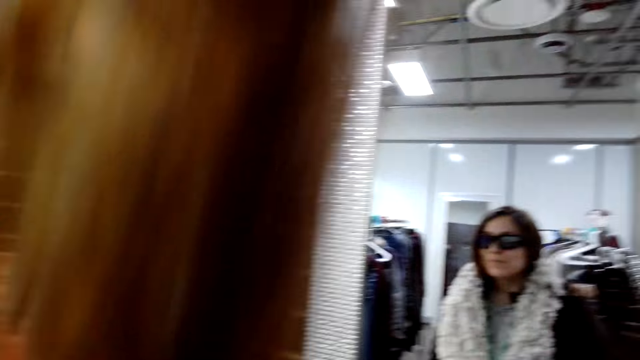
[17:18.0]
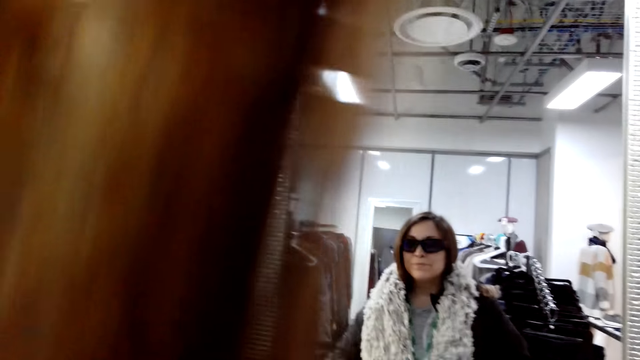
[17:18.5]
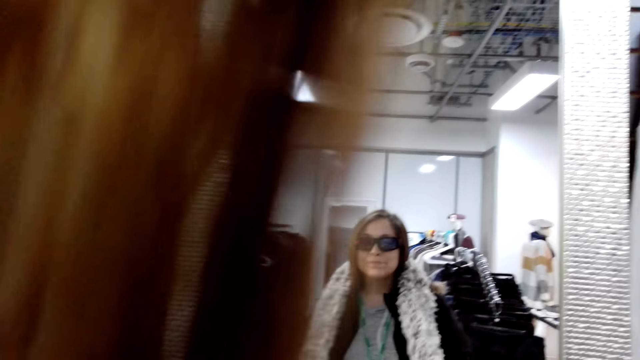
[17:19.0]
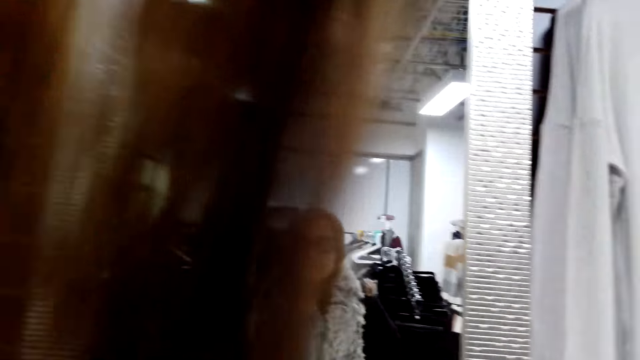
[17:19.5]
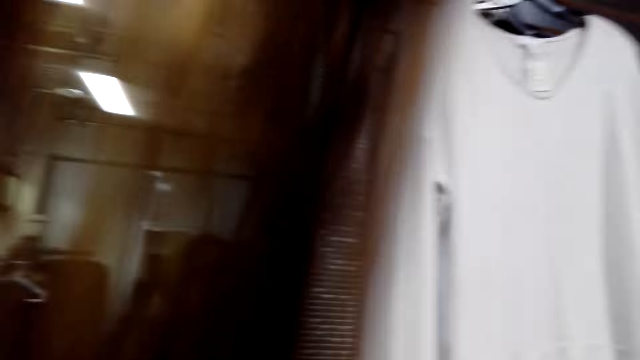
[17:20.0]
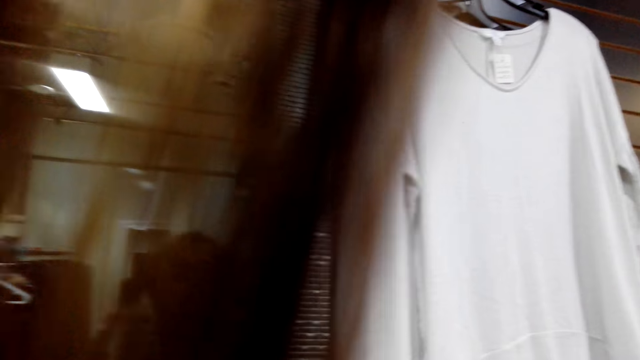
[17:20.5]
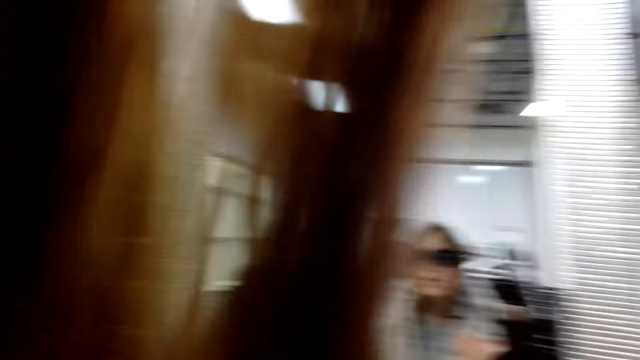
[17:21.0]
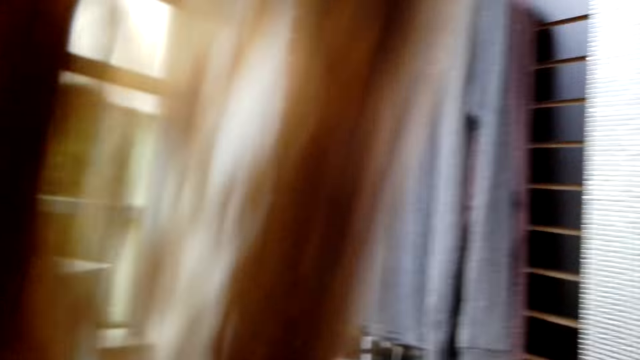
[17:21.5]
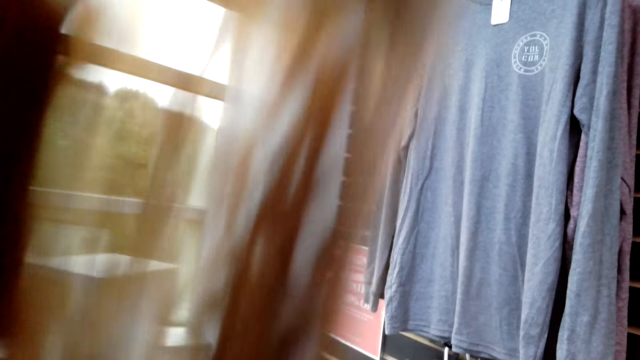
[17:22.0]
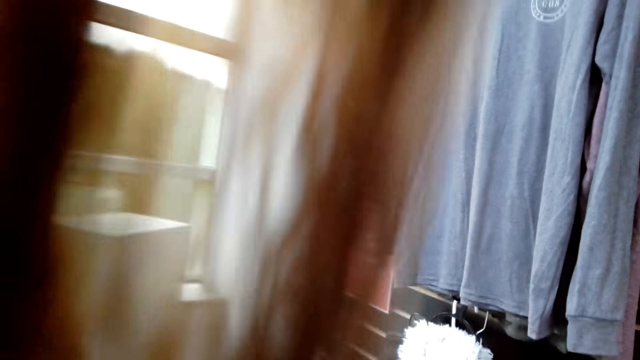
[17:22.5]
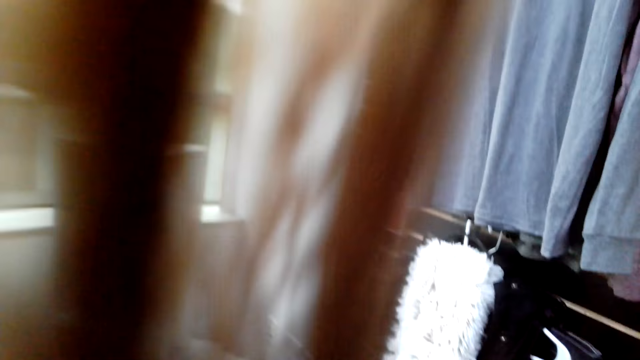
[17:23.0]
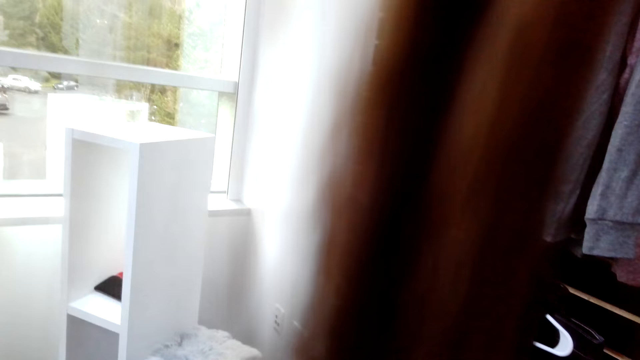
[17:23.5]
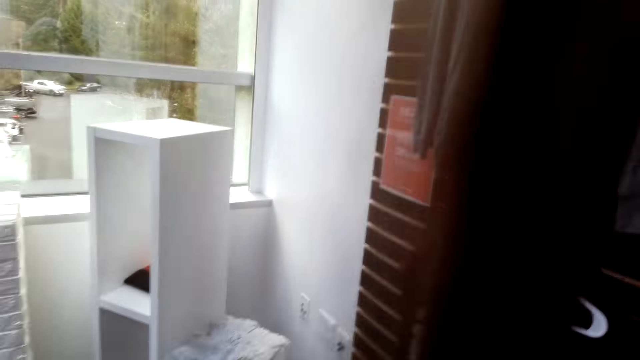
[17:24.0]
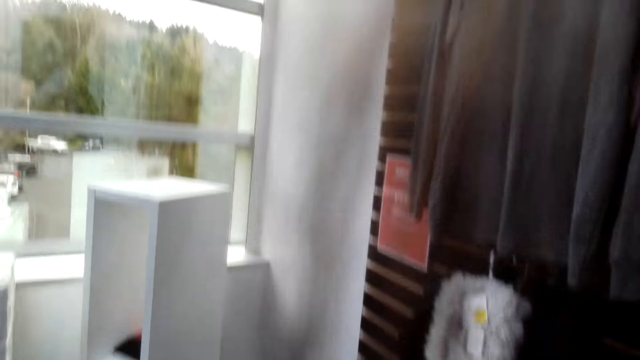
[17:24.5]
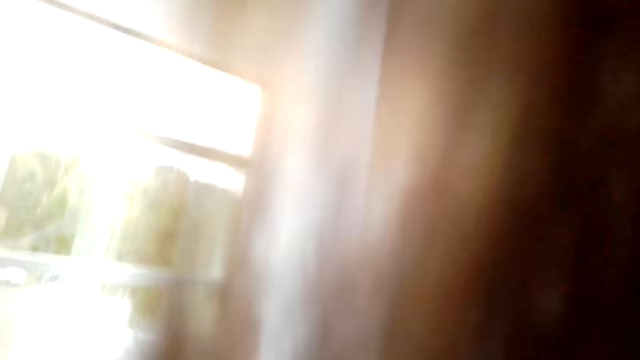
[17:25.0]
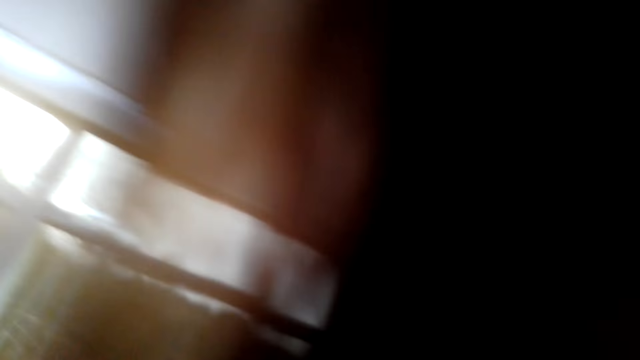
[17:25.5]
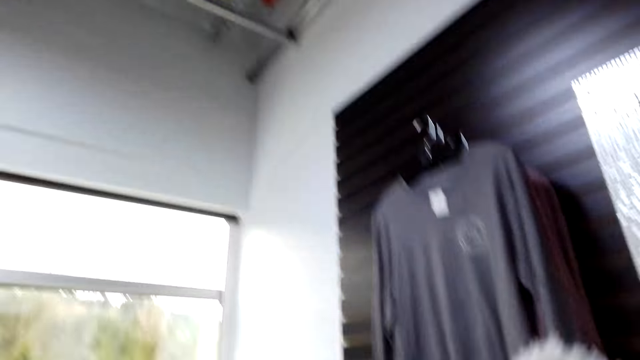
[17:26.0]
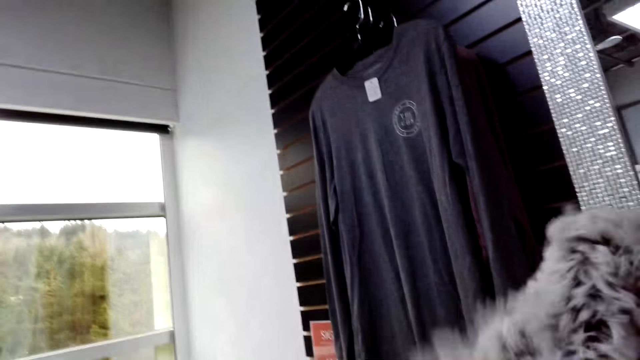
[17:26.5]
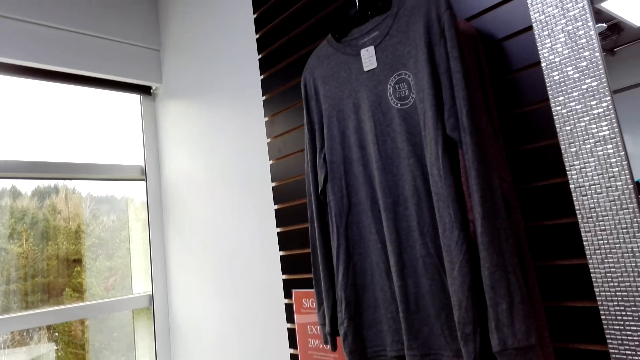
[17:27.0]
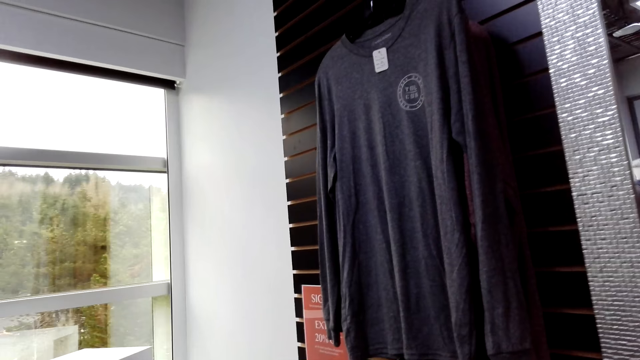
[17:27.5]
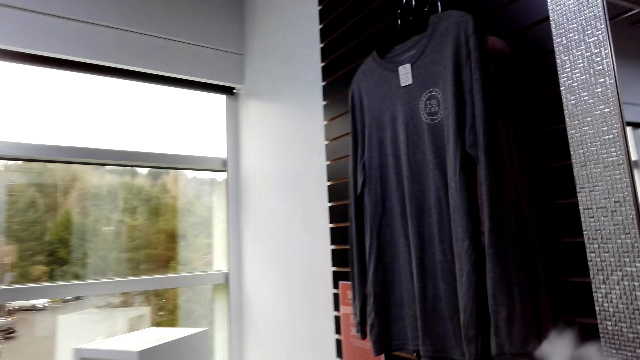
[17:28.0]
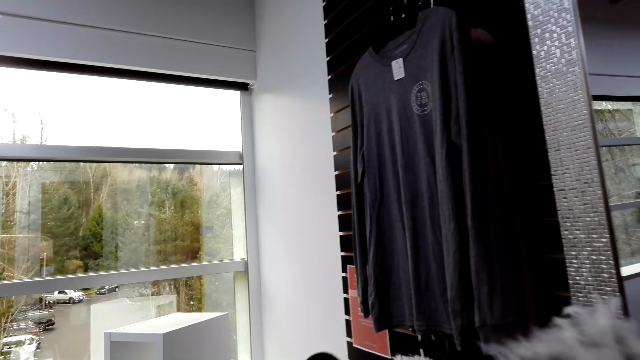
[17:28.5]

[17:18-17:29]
The camera wearer looks around.

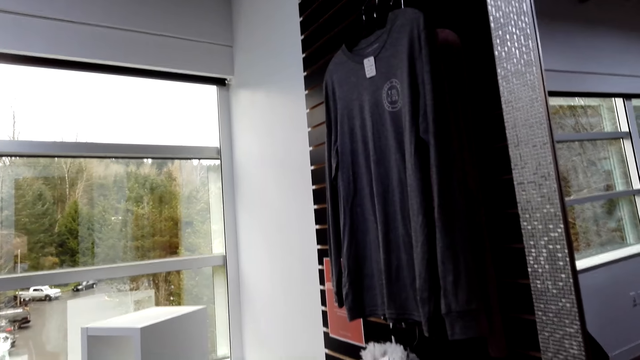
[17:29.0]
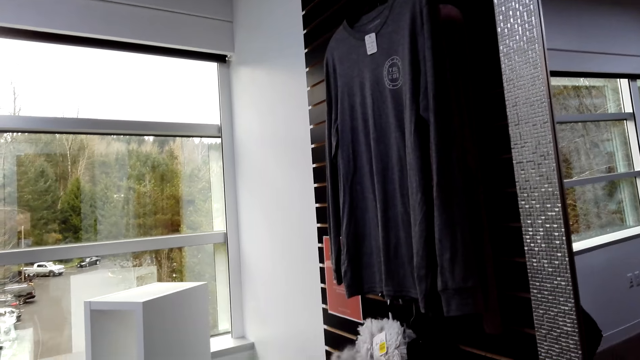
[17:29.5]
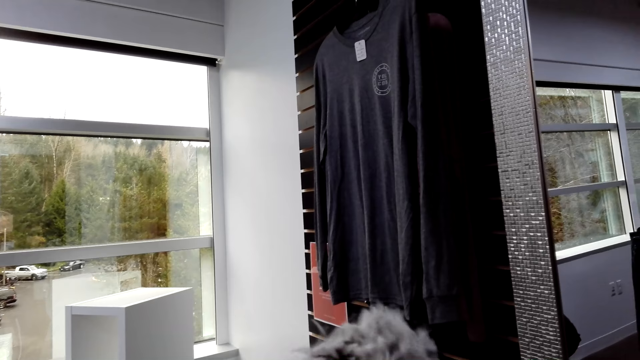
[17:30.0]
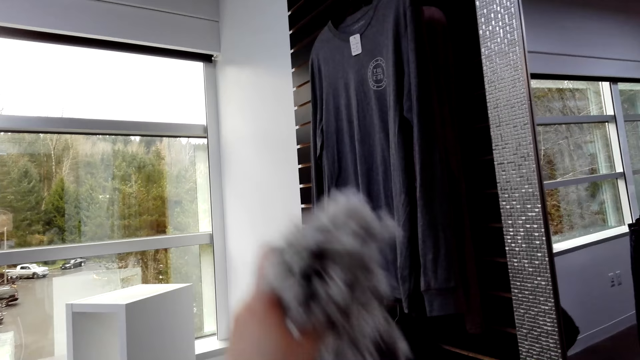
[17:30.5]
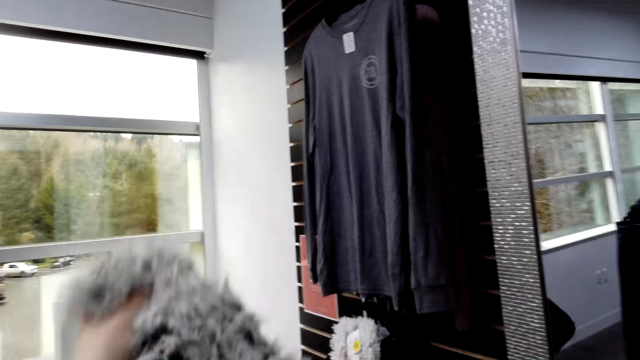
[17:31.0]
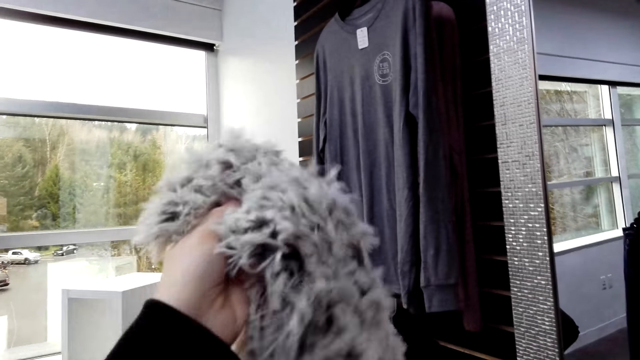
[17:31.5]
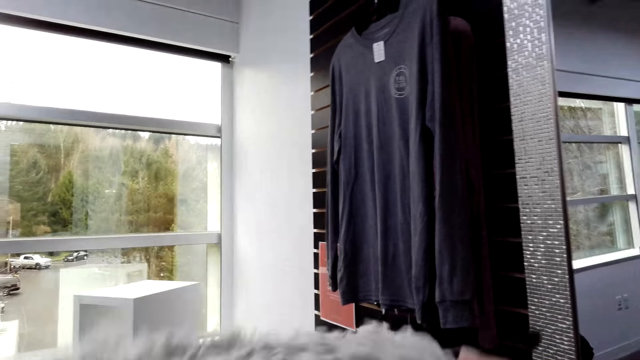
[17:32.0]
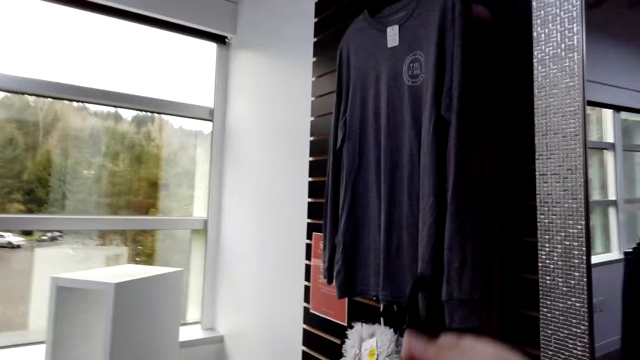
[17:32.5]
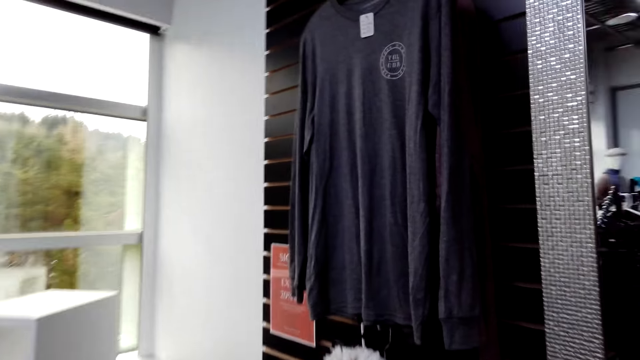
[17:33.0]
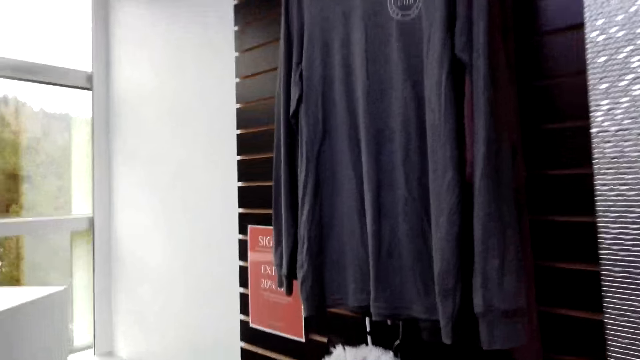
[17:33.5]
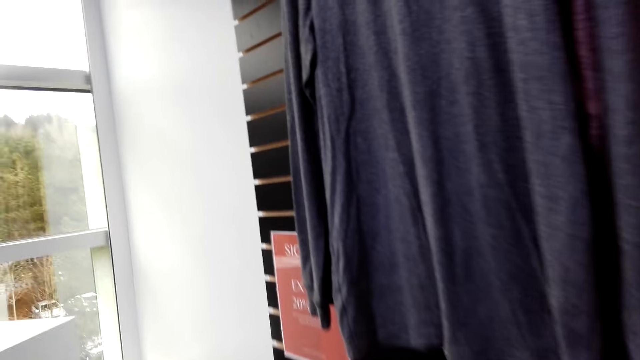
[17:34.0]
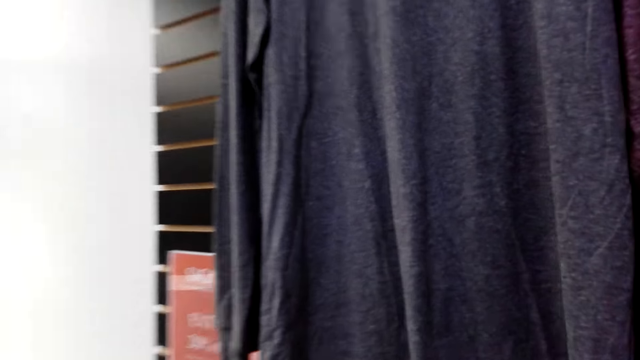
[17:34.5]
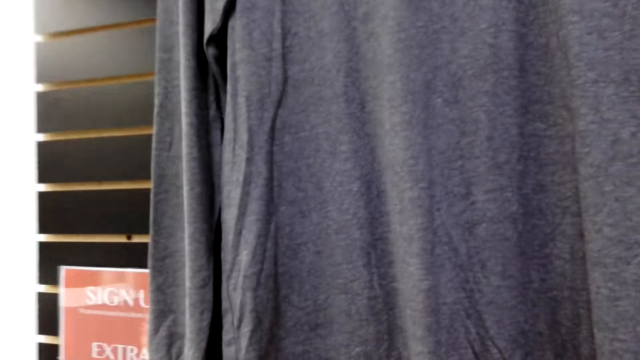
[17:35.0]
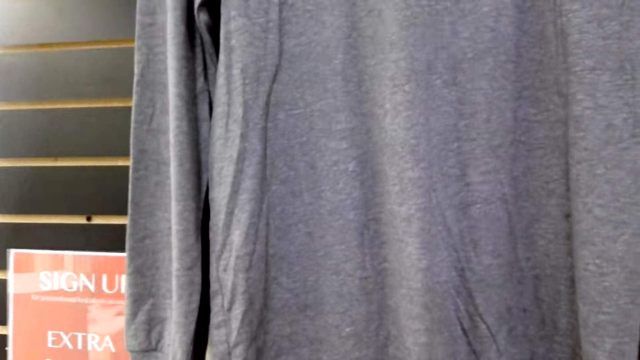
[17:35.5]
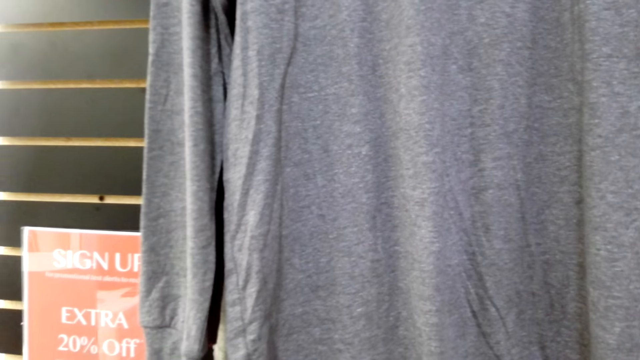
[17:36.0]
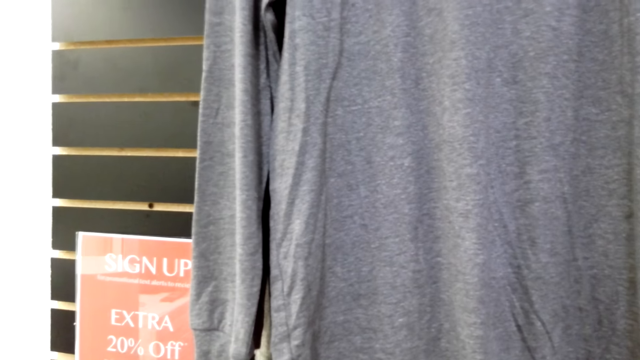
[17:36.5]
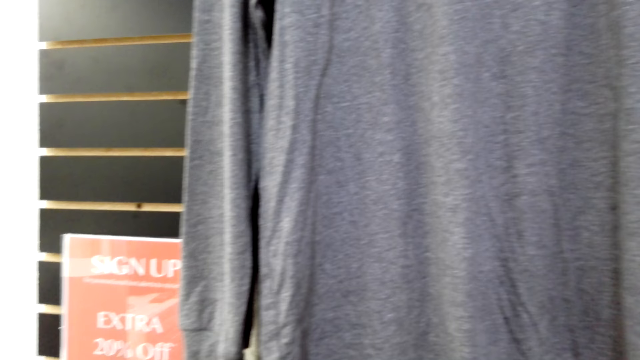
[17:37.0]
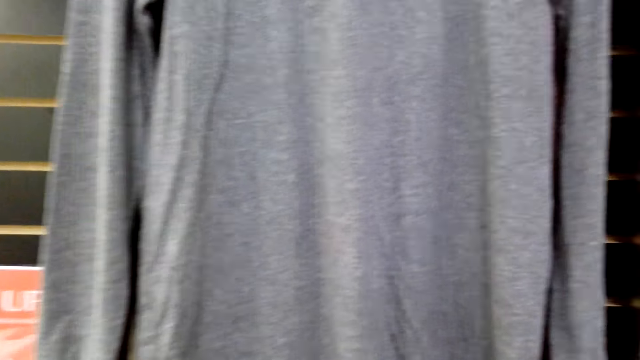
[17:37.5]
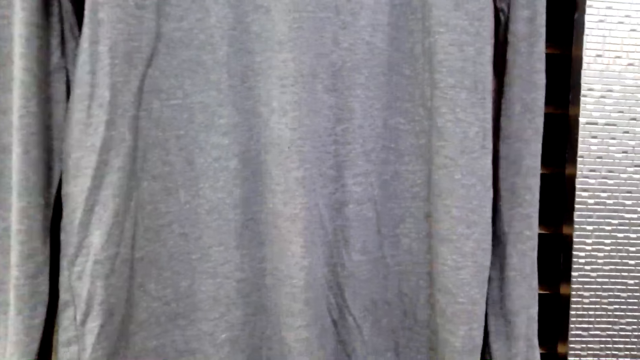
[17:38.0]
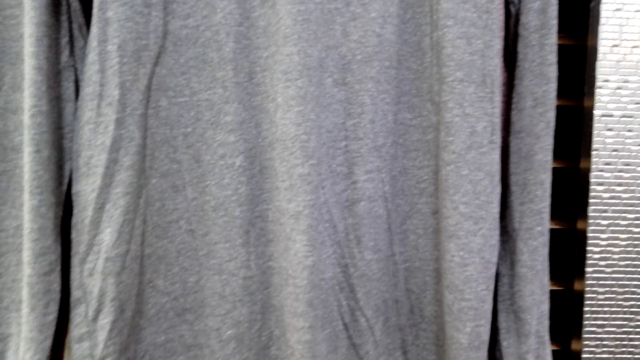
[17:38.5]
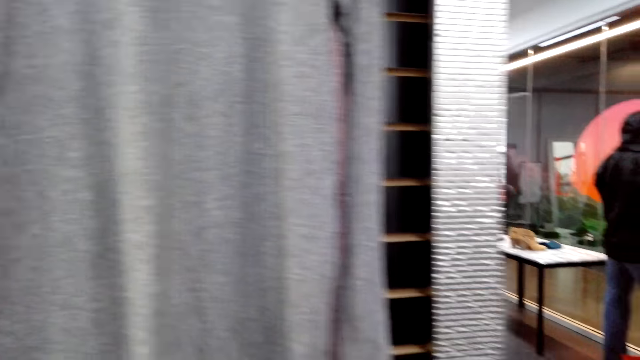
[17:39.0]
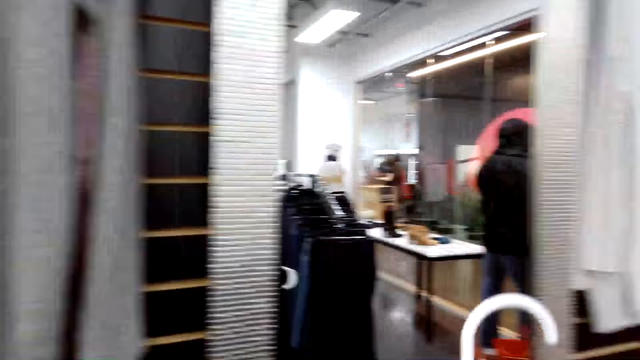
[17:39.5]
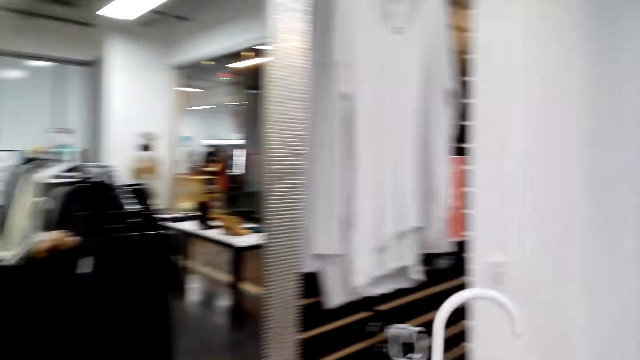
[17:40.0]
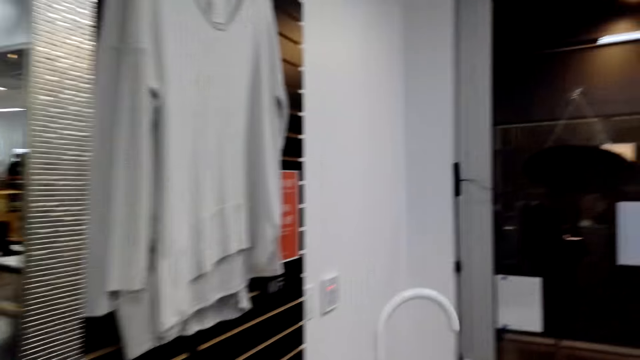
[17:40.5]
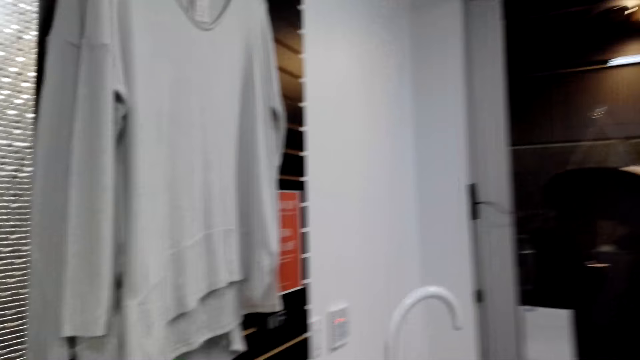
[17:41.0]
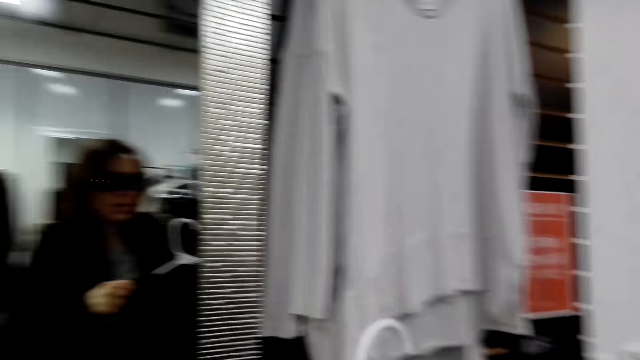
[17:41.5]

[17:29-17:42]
The camera wearer removes the scarf. She walks in the clothes store. She clears her throat. She walks in the clothes store.
